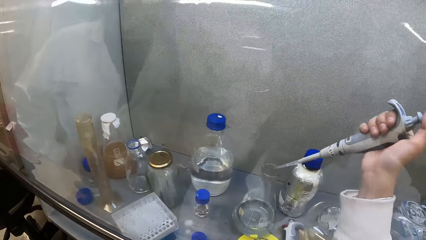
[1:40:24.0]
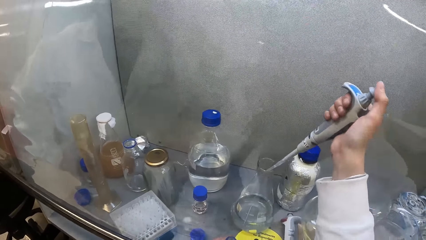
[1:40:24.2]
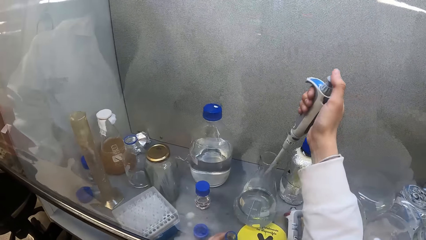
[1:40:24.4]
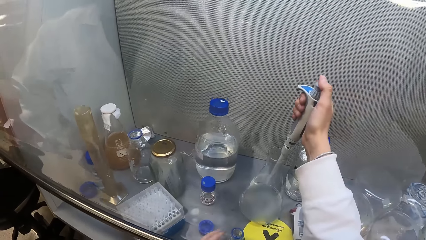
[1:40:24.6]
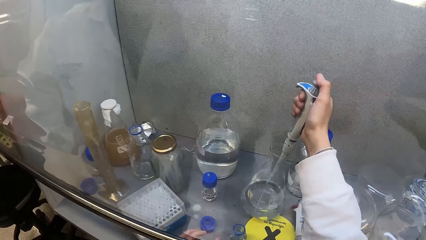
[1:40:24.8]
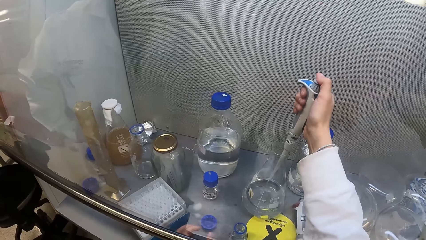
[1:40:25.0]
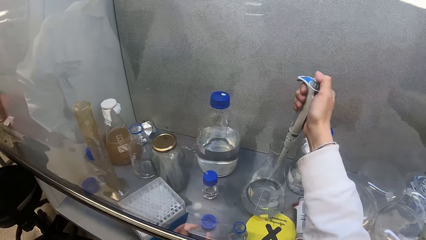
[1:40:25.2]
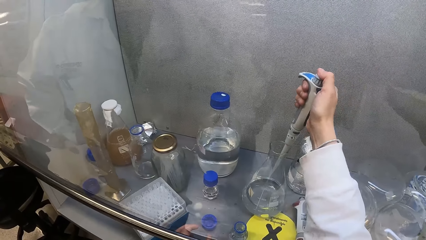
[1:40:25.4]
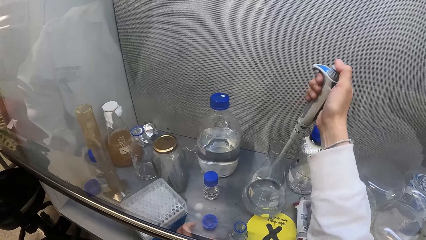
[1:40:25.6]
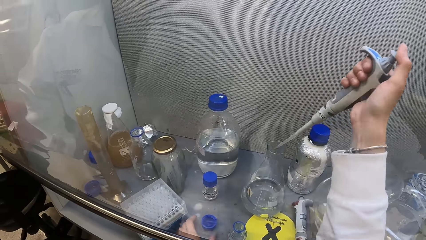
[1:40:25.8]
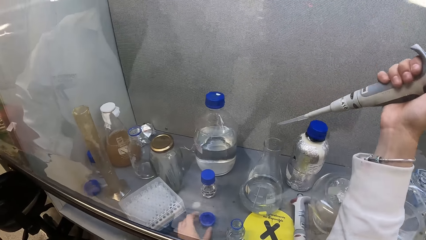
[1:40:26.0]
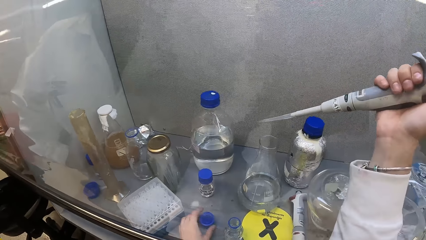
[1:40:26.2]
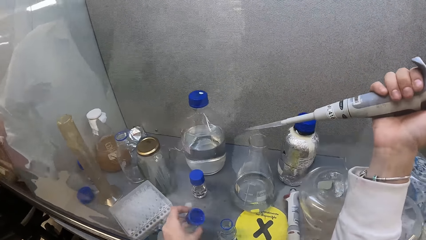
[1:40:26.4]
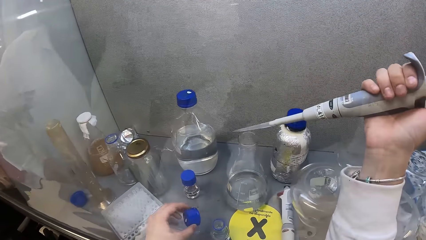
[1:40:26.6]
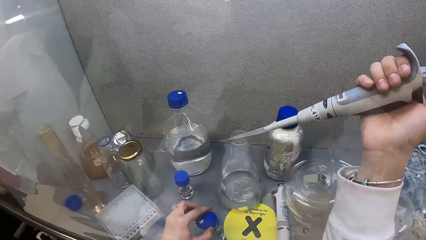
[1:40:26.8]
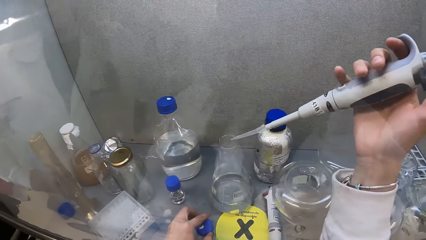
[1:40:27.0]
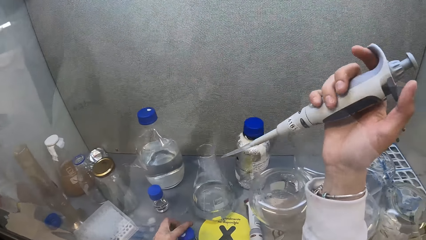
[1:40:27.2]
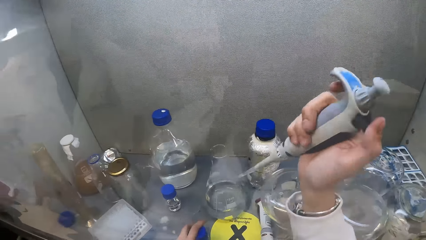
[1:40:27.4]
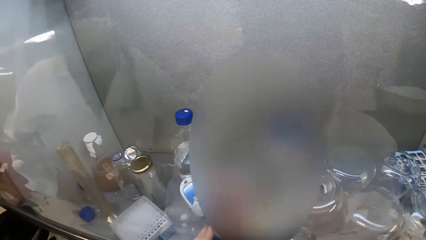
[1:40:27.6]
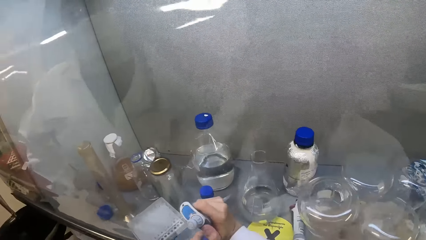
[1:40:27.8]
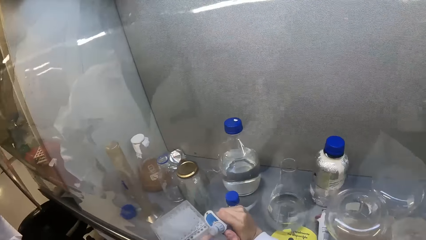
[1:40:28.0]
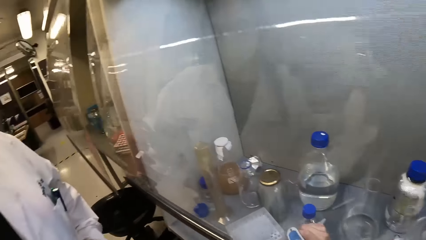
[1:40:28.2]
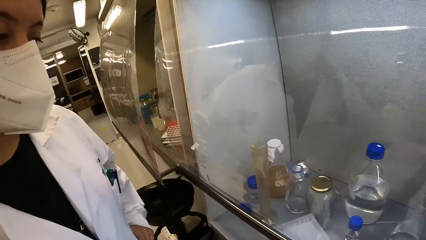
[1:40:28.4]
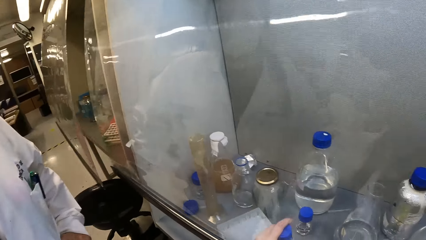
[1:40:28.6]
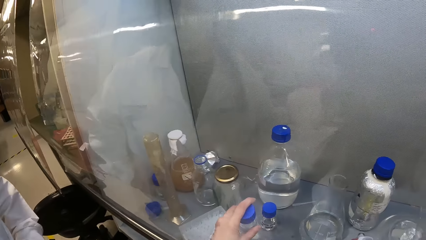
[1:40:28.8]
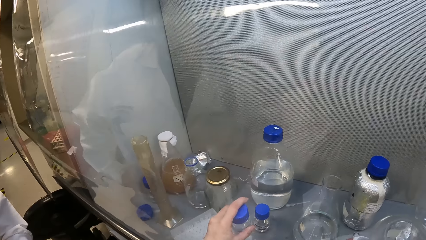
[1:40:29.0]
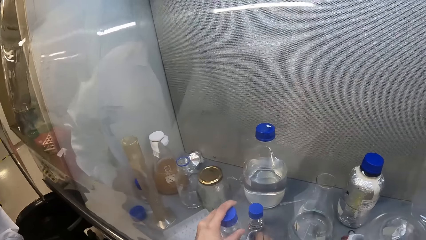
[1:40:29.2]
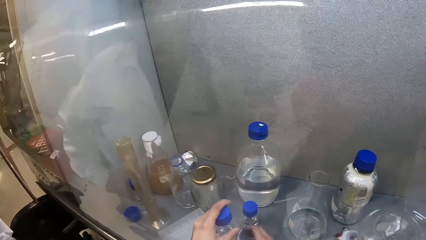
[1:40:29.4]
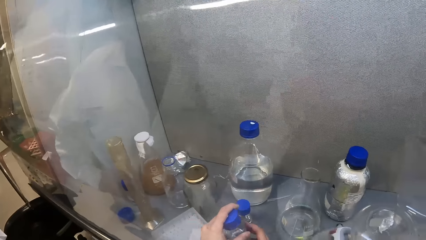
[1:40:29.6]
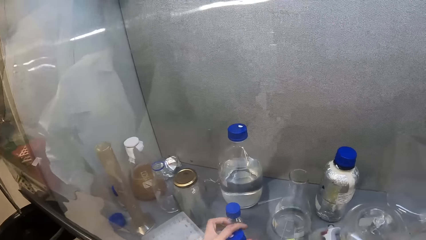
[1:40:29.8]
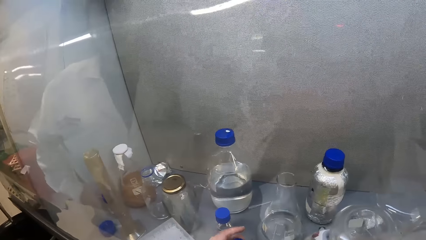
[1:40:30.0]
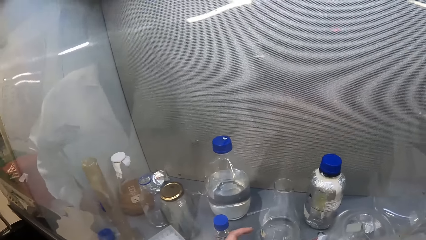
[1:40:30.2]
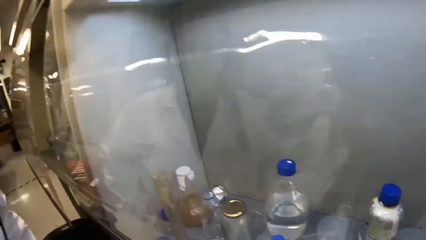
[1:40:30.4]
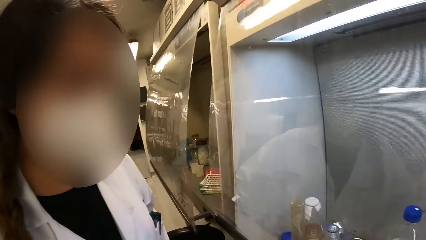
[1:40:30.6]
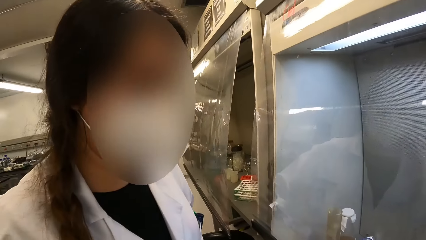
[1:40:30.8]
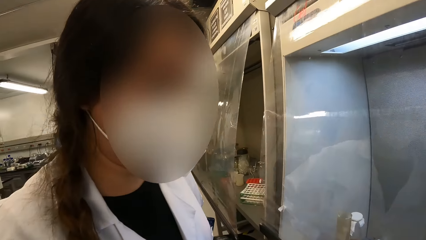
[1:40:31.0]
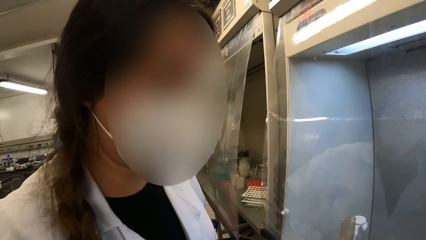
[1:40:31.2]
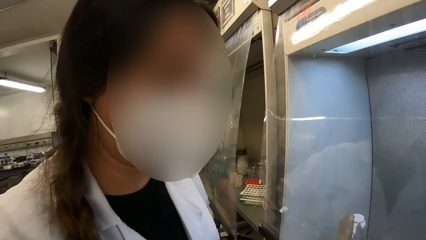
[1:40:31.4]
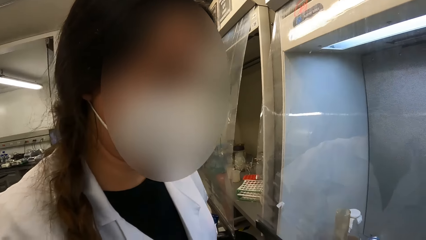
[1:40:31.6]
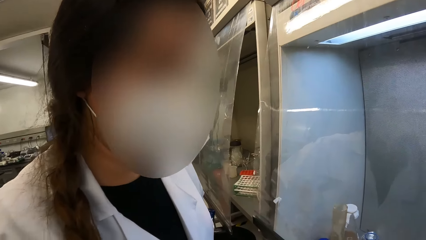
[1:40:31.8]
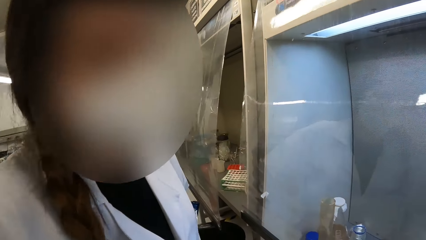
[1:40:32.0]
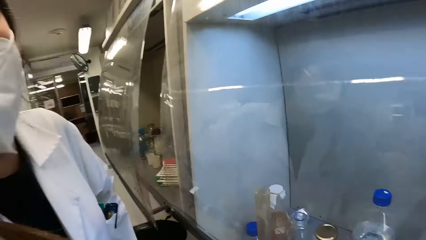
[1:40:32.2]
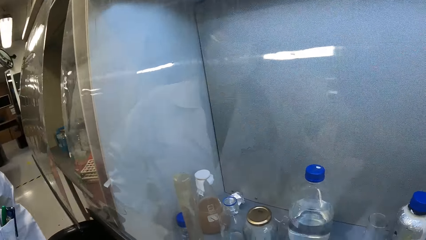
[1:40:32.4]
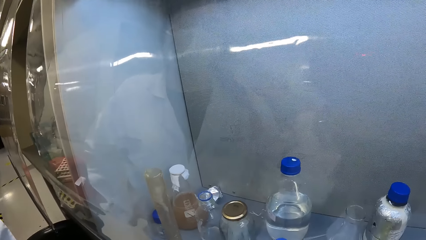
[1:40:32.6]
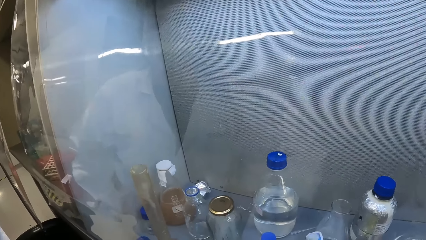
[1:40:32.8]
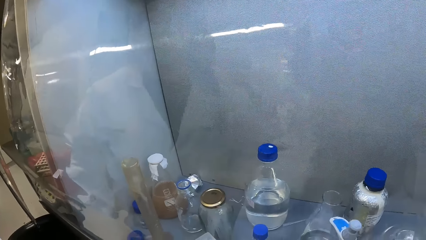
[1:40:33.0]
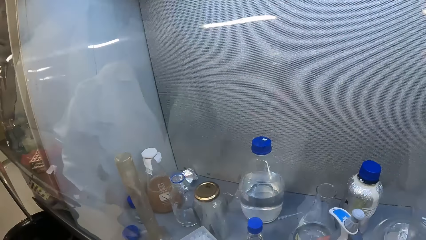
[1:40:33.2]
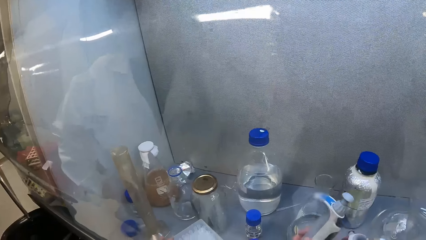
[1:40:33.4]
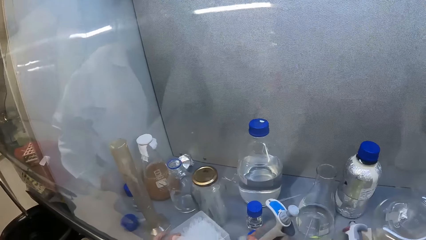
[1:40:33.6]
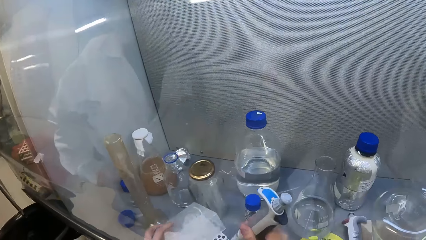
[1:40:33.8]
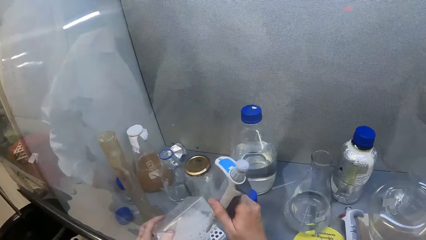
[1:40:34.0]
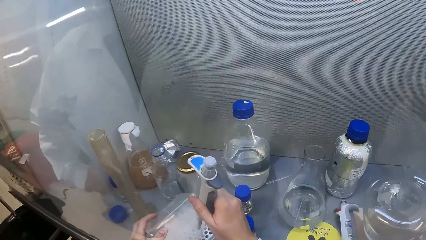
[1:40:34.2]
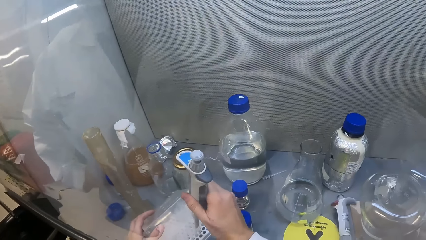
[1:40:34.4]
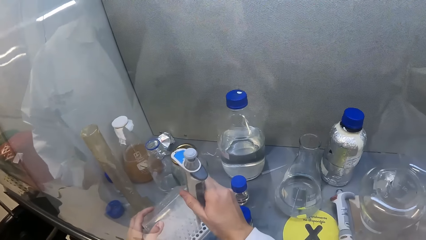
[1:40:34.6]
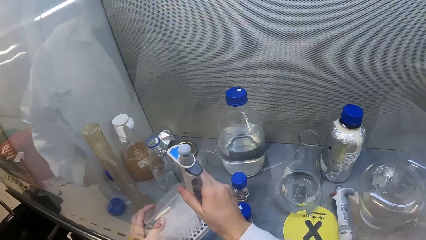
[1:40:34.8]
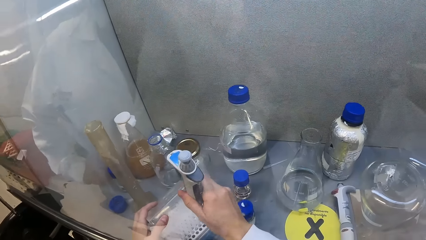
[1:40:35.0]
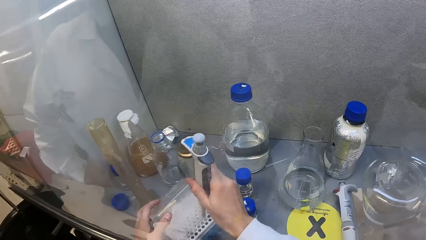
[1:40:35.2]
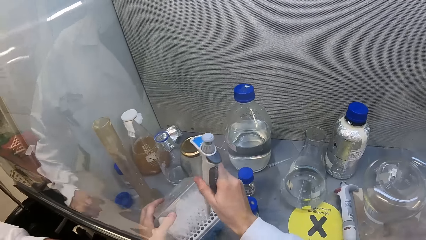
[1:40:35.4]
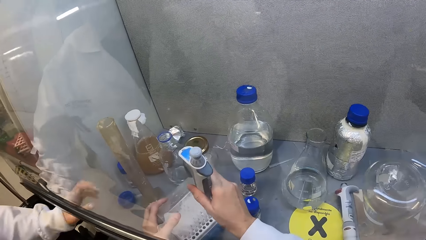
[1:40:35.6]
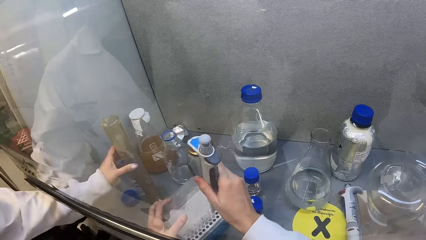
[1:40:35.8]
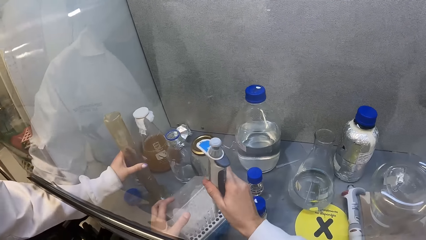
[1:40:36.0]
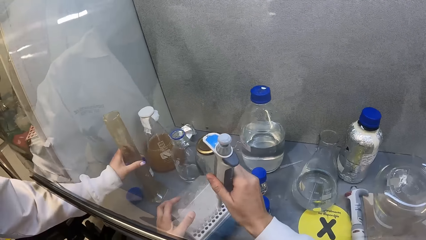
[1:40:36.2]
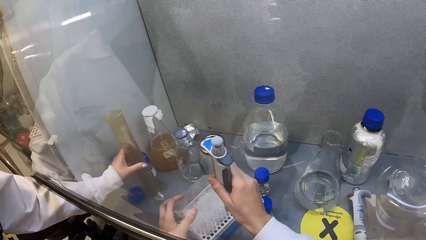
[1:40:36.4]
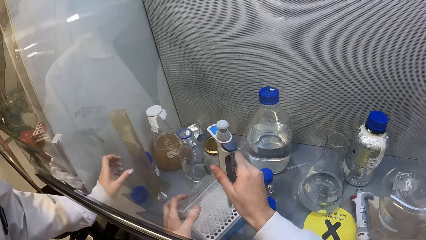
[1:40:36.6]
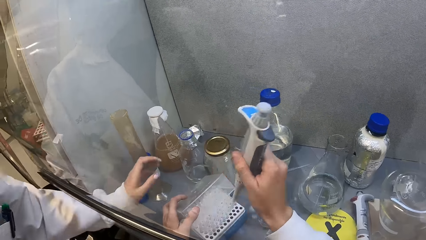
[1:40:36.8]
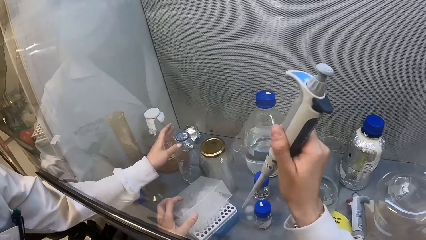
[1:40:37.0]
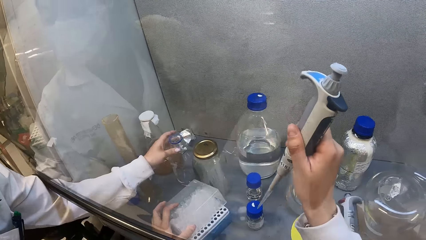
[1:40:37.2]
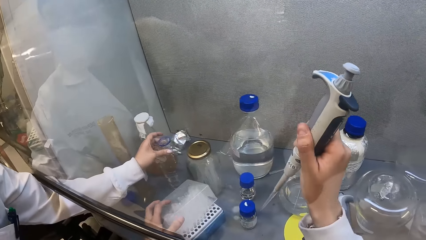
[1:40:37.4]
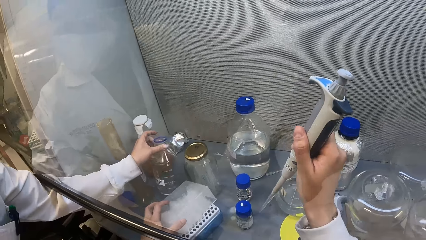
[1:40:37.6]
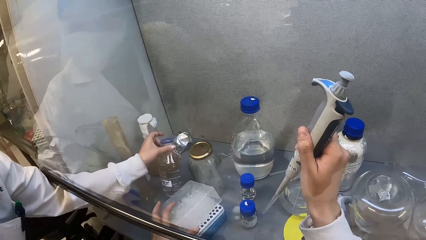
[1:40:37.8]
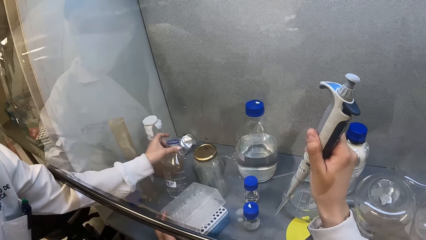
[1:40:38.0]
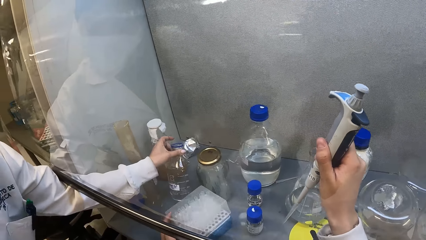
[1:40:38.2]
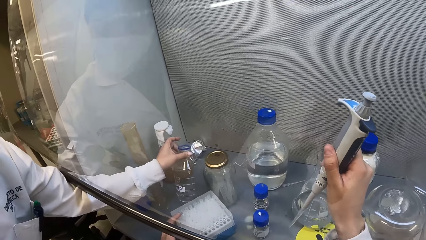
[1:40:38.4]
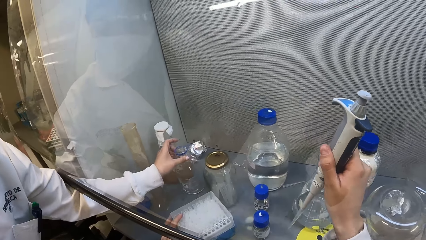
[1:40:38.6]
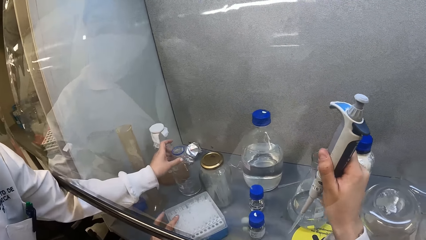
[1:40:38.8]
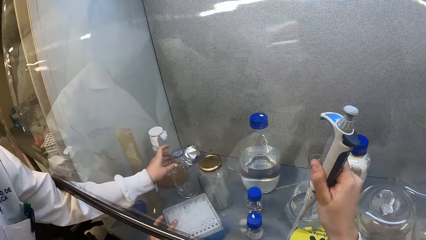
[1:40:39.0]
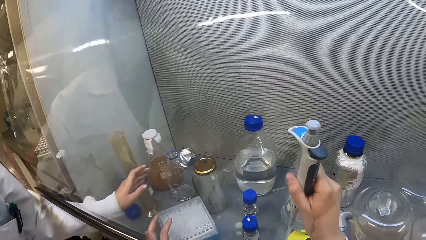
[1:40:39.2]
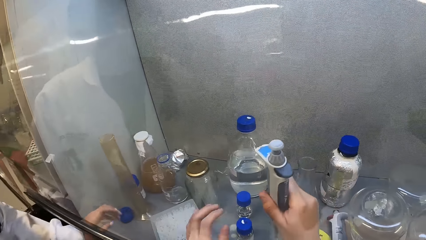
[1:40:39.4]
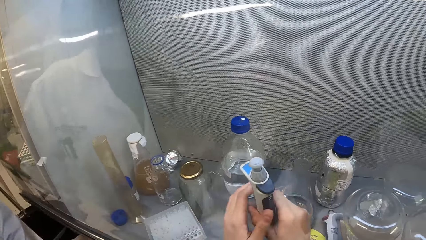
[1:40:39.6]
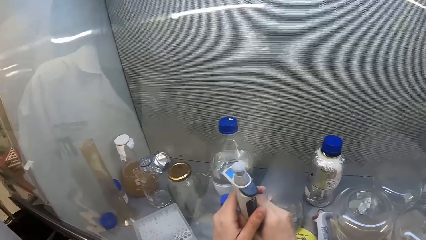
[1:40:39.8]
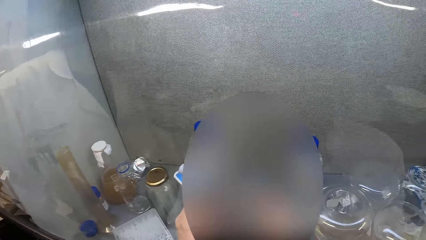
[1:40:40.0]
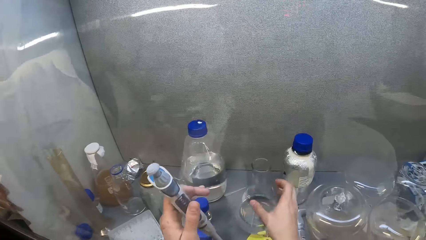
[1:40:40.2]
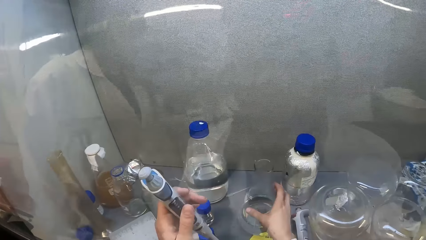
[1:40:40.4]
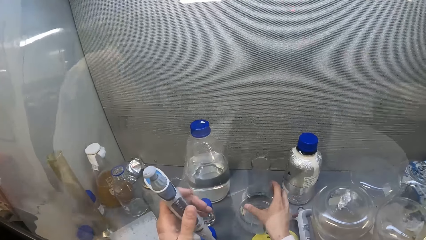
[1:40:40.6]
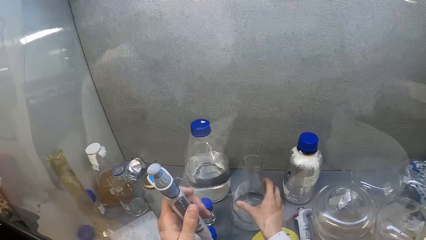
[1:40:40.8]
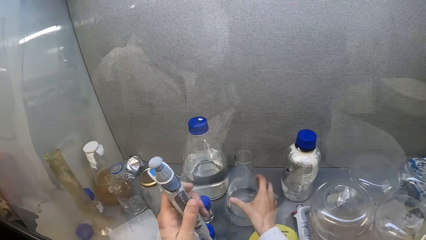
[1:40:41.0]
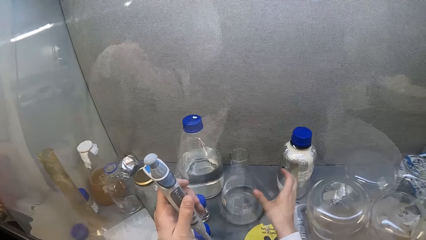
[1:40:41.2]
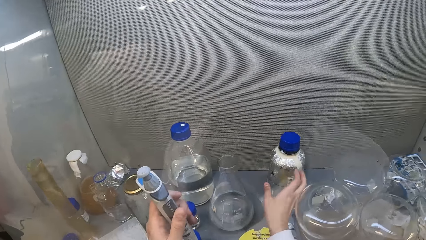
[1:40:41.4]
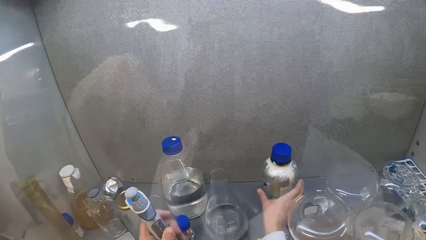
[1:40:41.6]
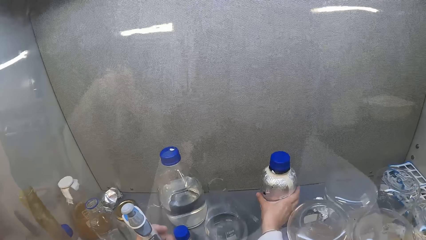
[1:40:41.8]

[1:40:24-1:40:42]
The camera wearer lifts the dropper from the container. They pour the liquid in the Erlenmeyer flask or beaker. They look around the room. They hold the dropper. They put a needle on the syringe. They dip the dropper in the container. They close the container. They hold the syringe with the left hand. They drag the Erlenmeyer flask on the table. They push the beaker.
